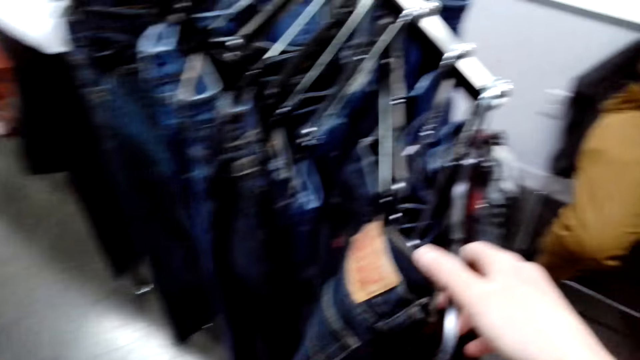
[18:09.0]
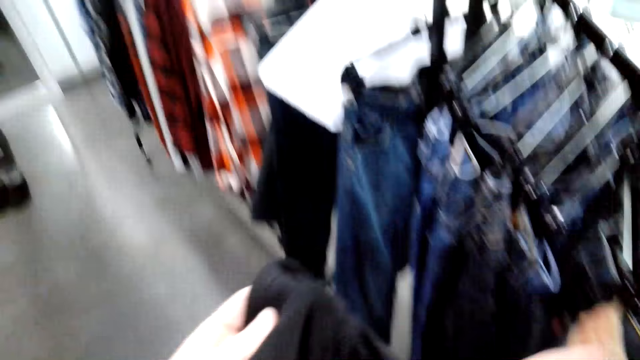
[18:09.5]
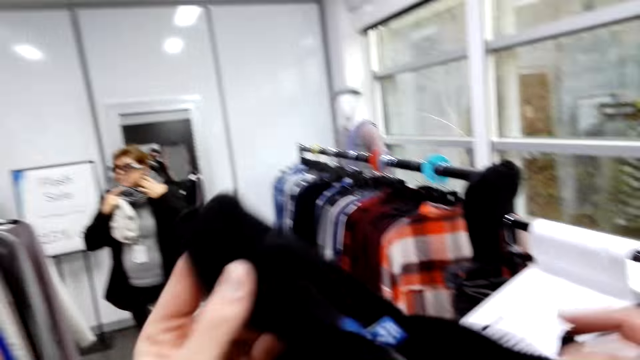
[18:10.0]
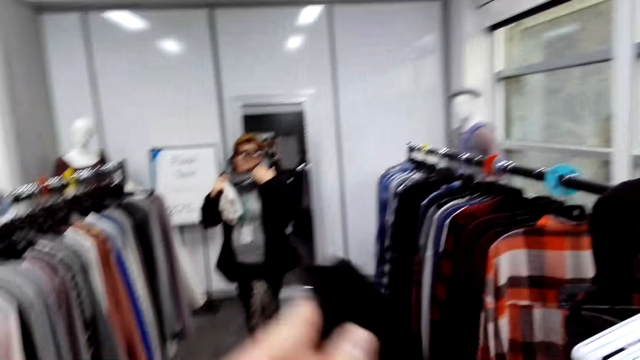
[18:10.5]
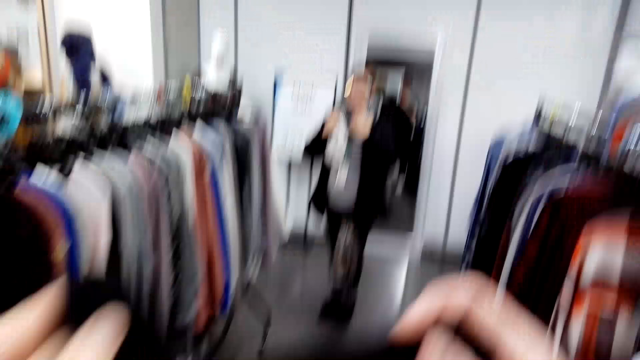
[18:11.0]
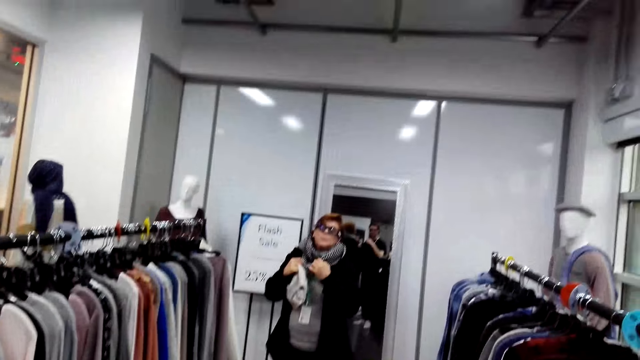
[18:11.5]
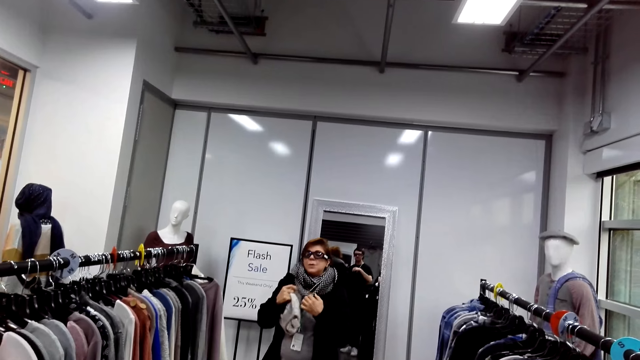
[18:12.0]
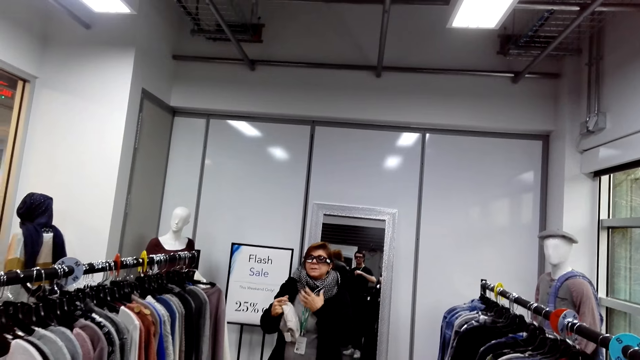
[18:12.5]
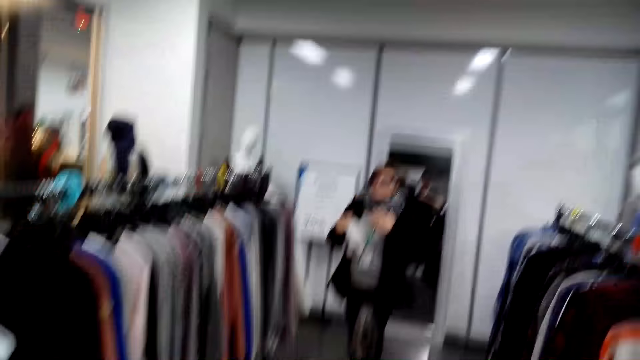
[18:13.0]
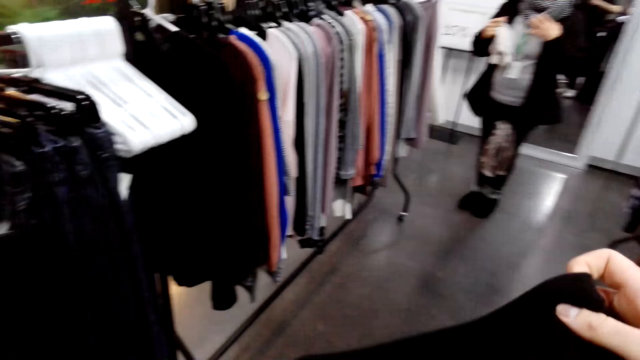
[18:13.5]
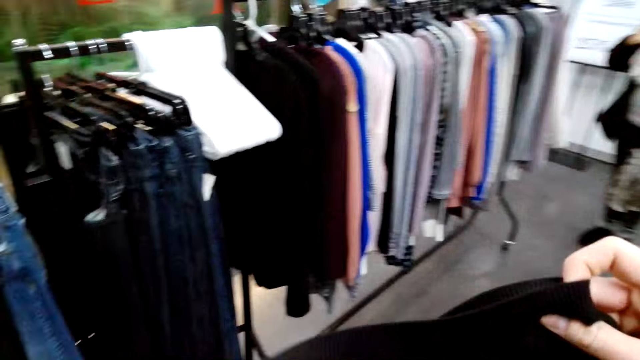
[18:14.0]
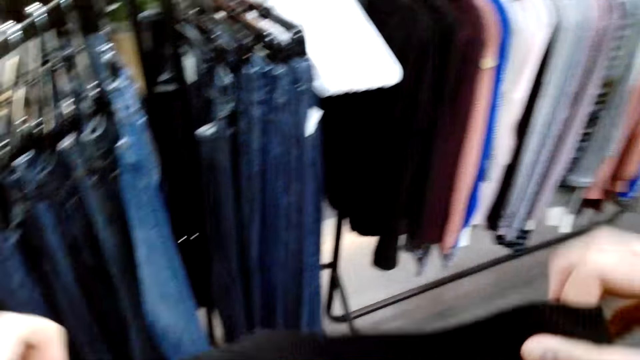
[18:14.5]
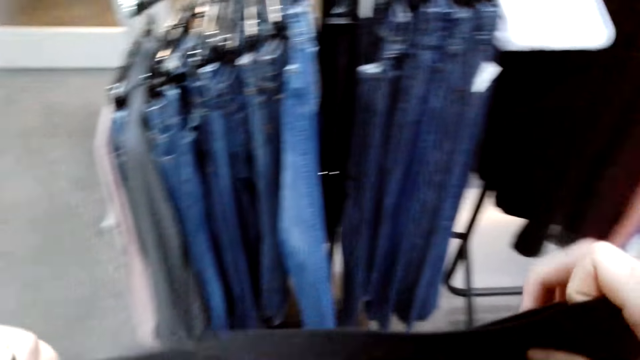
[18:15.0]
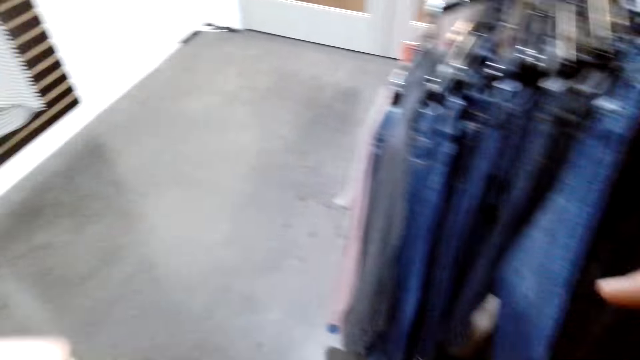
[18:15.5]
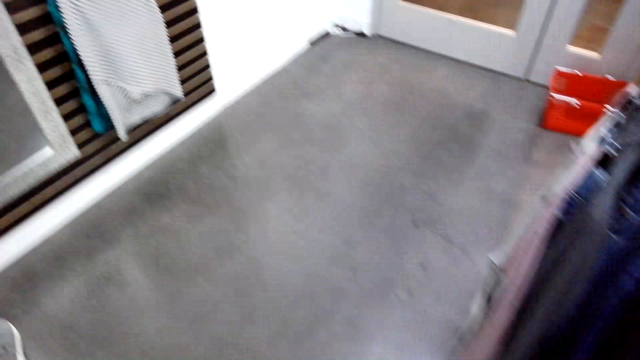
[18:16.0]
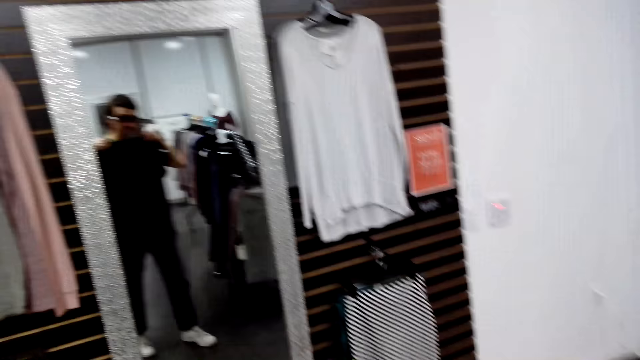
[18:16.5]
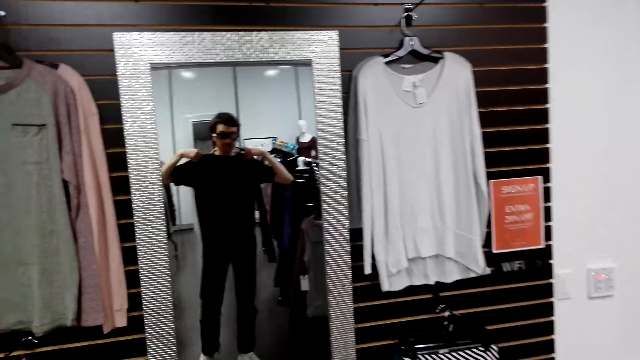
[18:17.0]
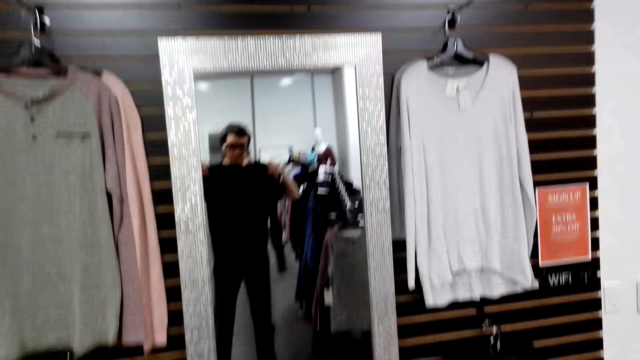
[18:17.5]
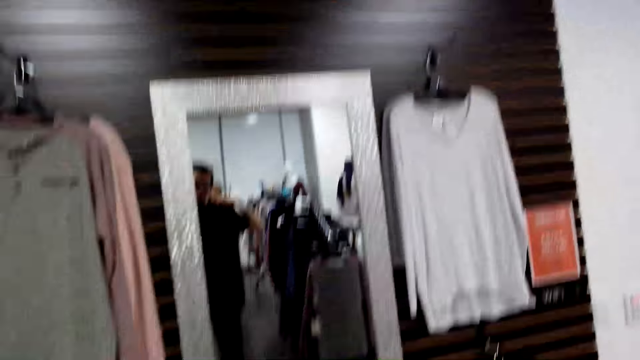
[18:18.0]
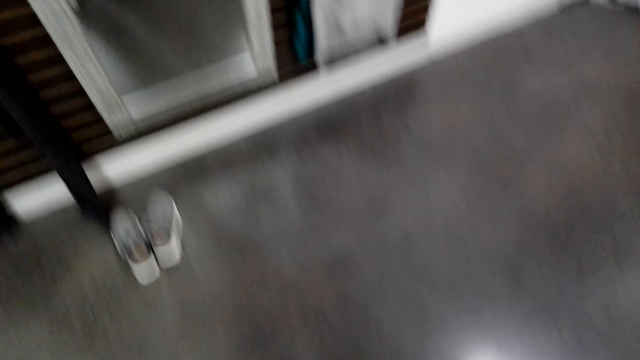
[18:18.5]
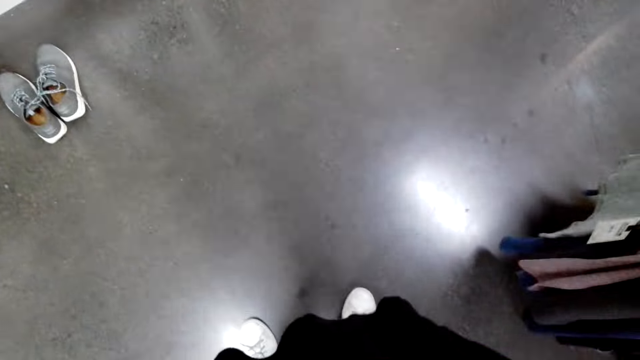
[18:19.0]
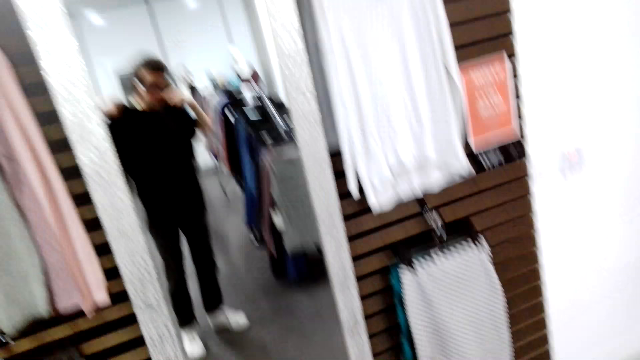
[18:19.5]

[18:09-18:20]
The camera wearer holds a sweater. They straighten the sweater. A woman fits a scarf on the neck. The camera wearer fits the sweater in a mirror. They look in the mirror.

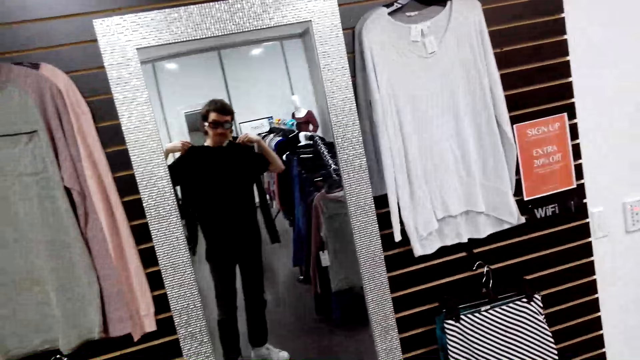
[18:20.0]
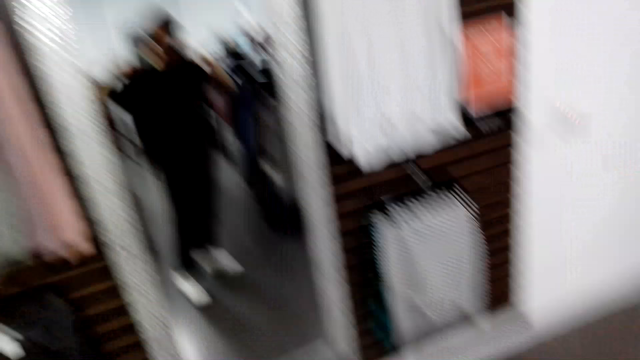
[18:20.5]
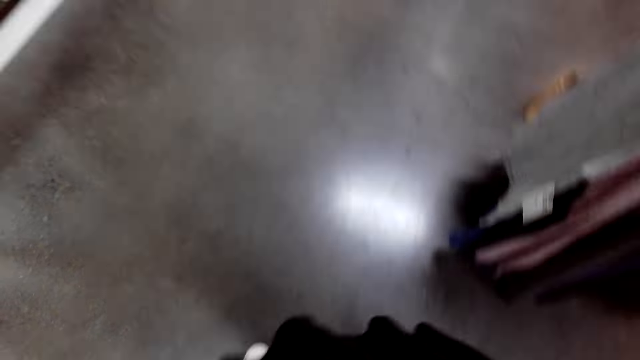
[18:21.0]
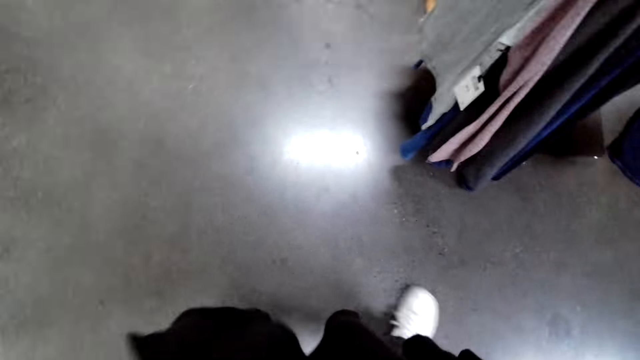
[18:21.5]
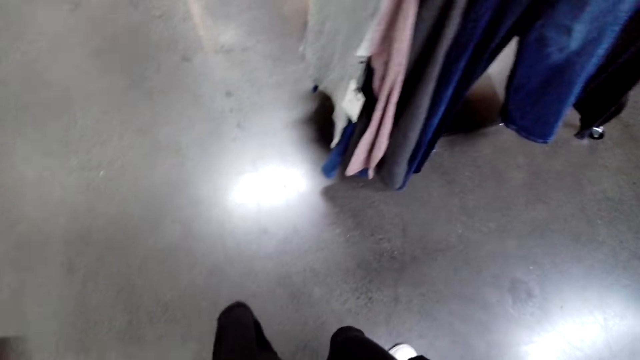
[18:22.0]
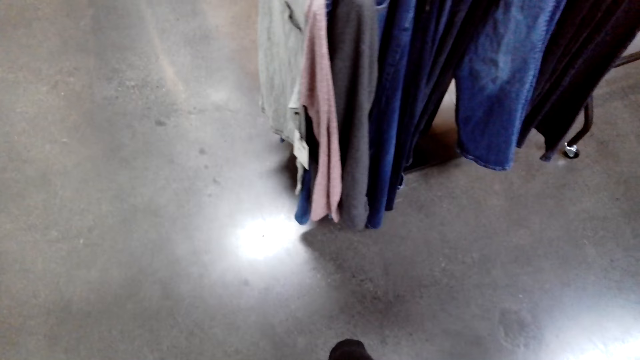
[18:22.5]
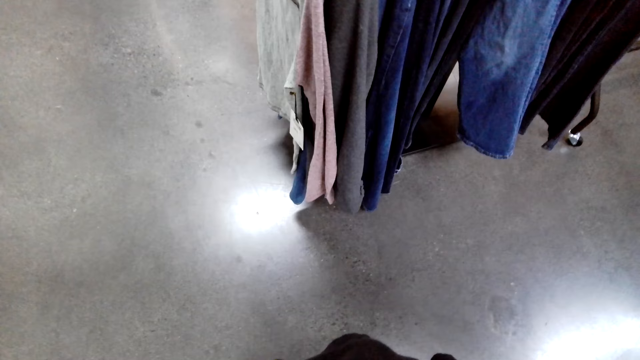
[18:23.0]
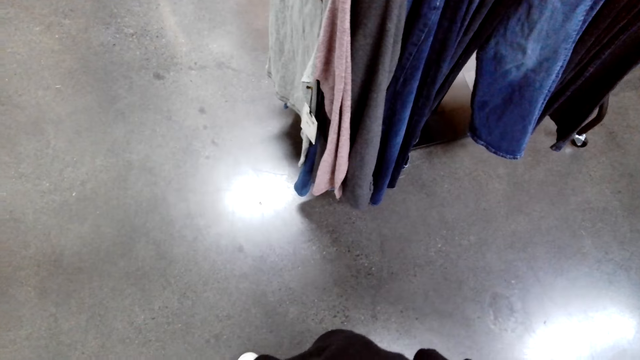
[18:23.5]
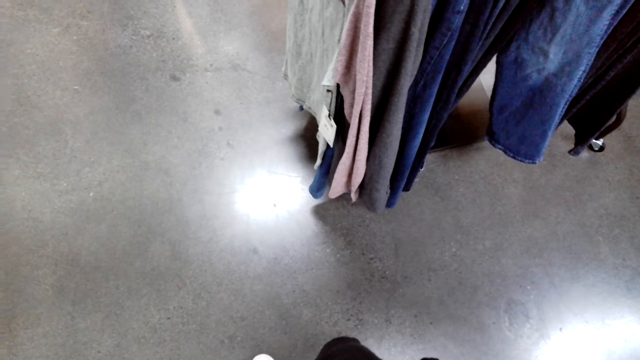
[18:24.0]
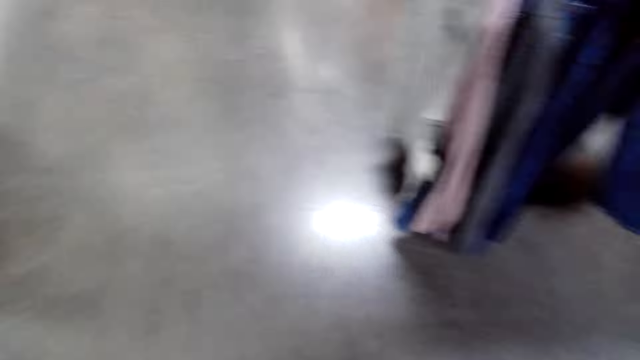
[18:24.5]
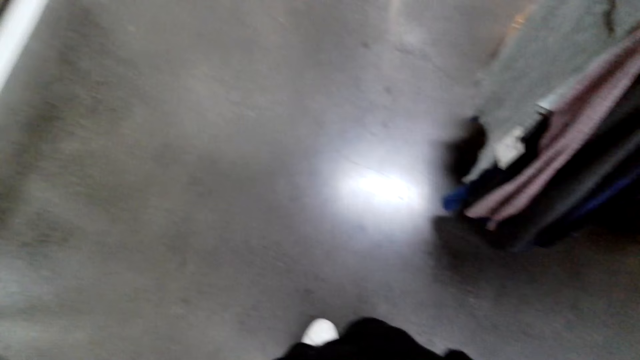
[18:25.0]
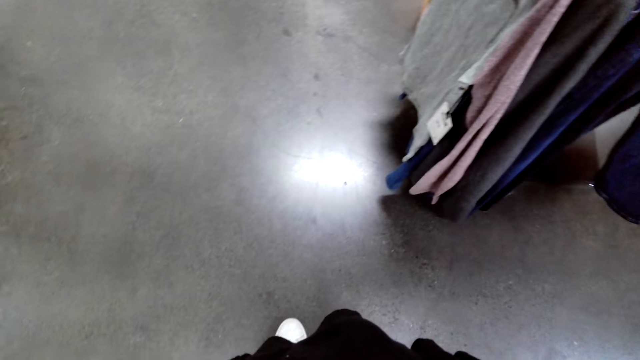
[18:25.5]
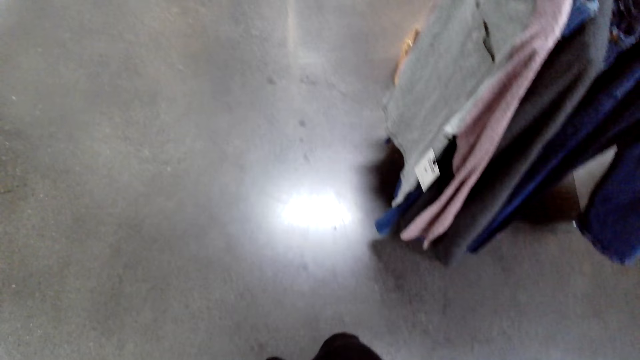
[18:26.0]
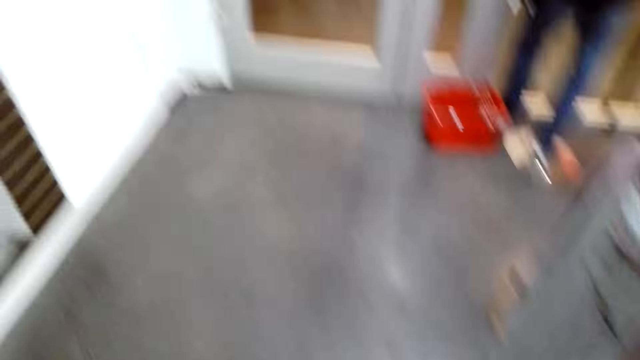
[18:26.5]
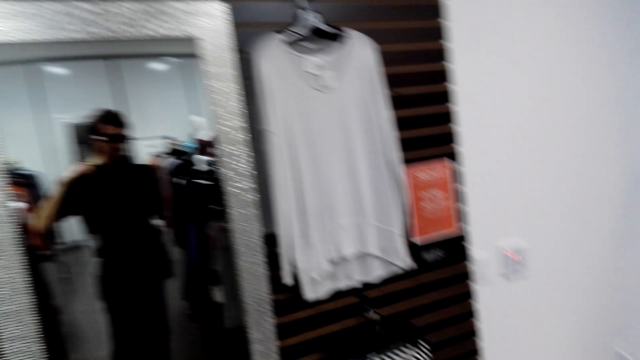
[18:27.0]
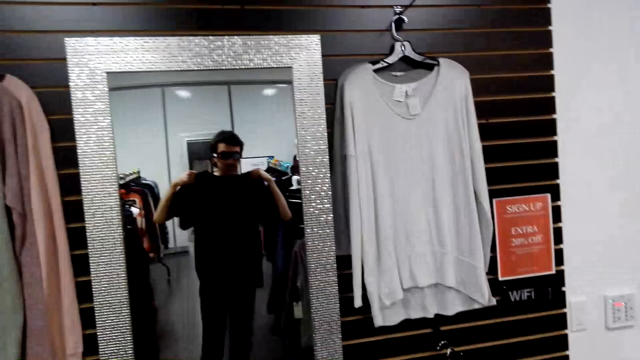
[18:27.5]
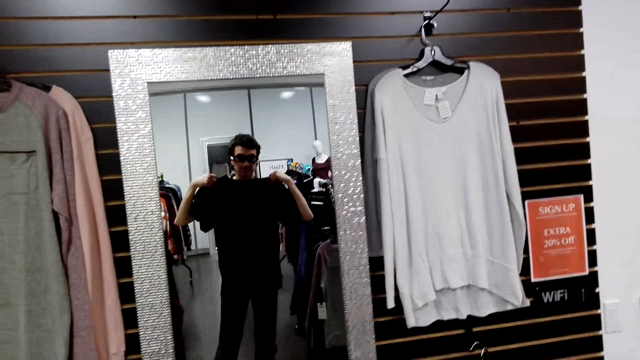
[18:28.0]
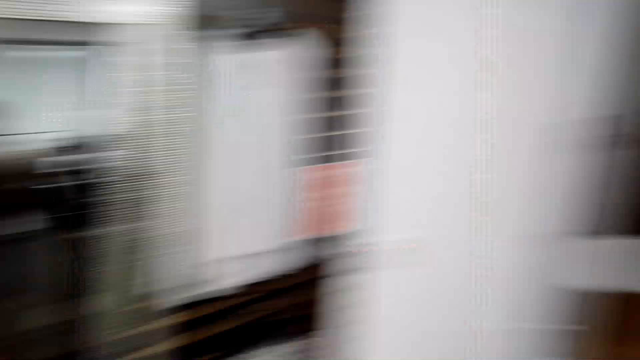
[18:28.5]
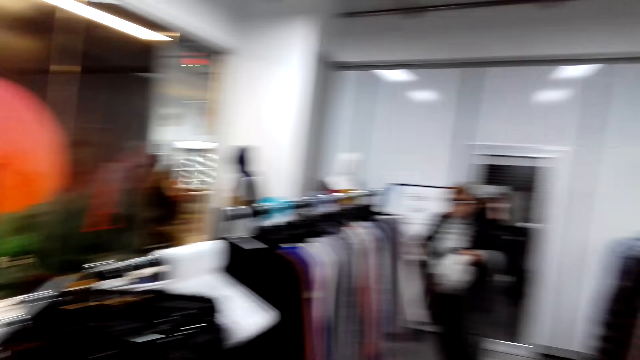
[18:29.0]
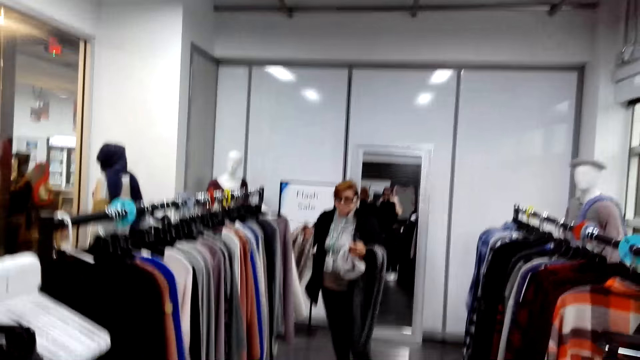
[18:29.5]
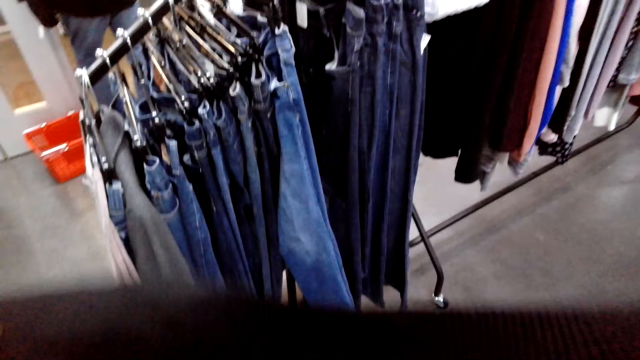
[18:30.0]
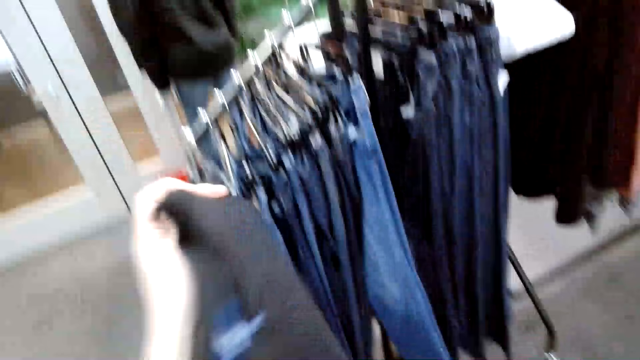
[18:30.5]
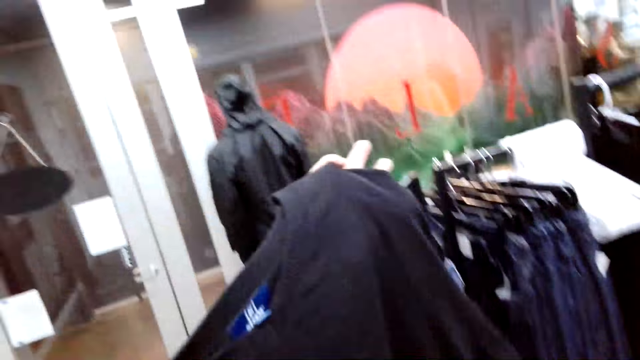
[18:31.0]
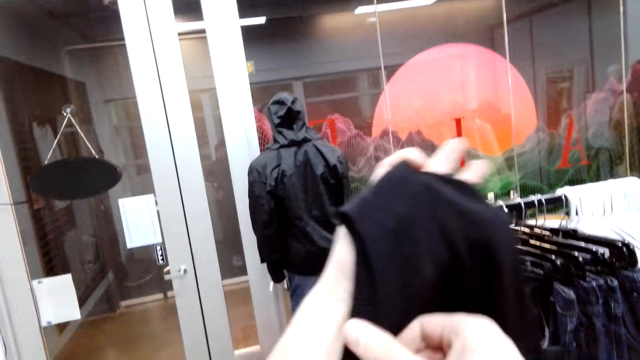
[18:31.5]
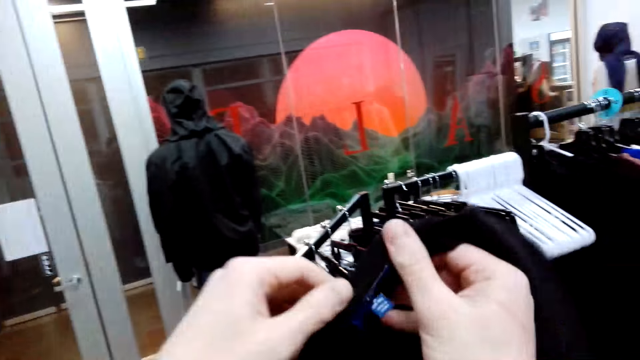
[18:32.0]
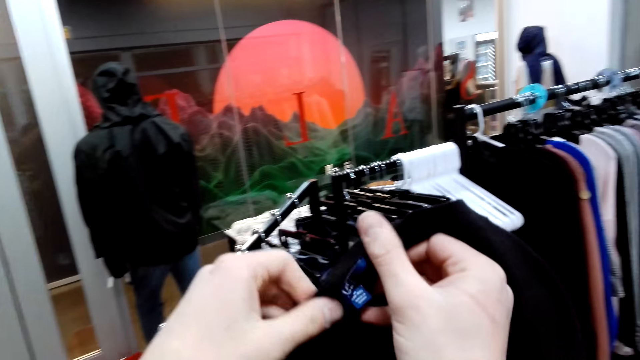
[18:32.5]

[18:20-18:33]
The camera wearer turns around. They fit a sweater in a mirror. They look around. A person holds a hat. The camera wearer turns the sweater. They look at the sweater.
